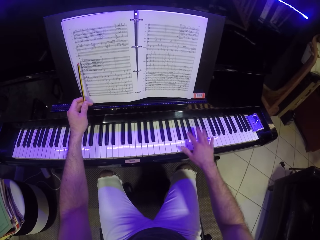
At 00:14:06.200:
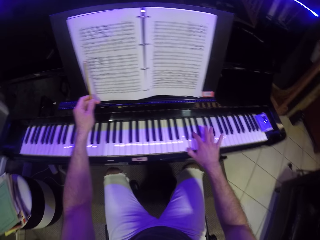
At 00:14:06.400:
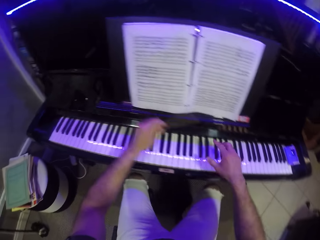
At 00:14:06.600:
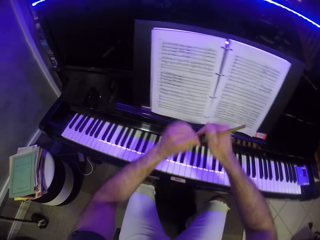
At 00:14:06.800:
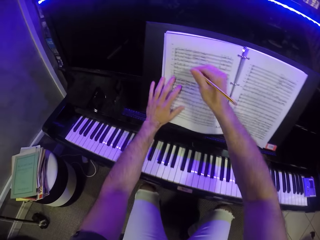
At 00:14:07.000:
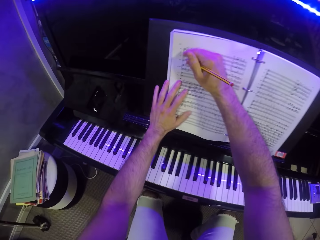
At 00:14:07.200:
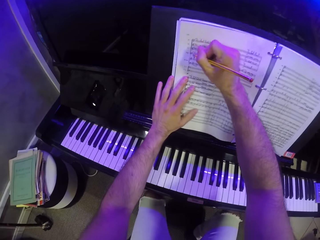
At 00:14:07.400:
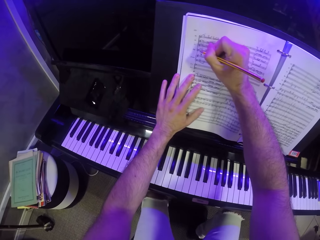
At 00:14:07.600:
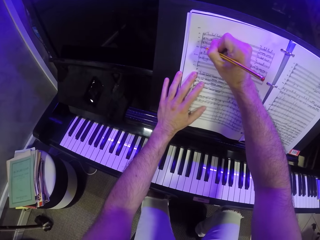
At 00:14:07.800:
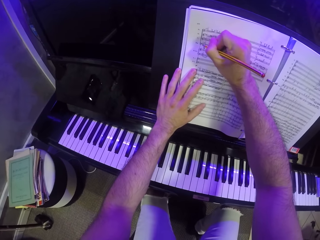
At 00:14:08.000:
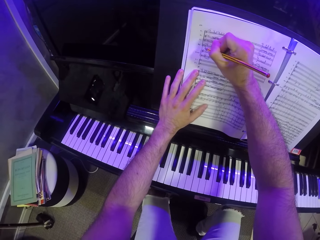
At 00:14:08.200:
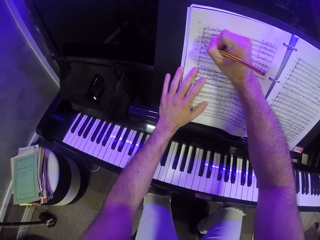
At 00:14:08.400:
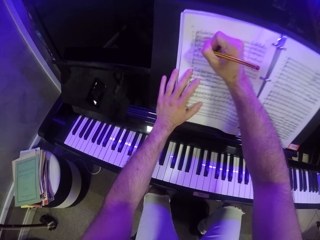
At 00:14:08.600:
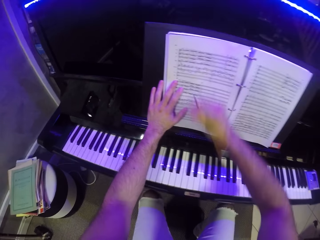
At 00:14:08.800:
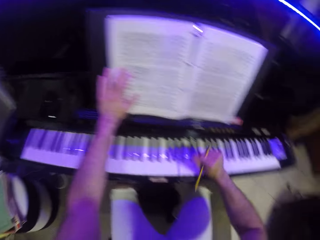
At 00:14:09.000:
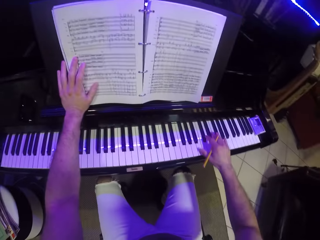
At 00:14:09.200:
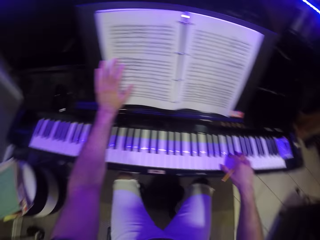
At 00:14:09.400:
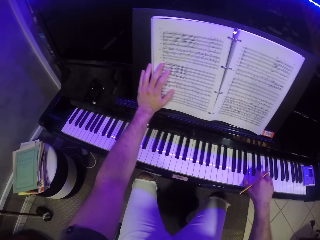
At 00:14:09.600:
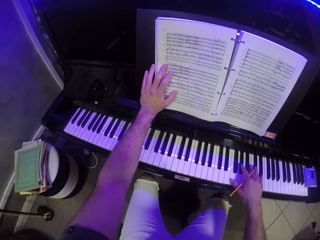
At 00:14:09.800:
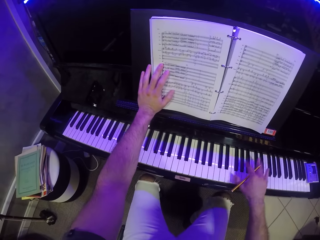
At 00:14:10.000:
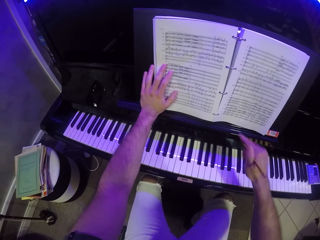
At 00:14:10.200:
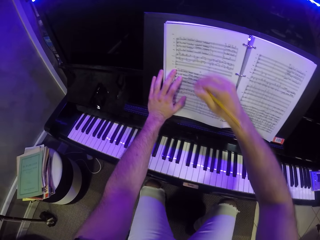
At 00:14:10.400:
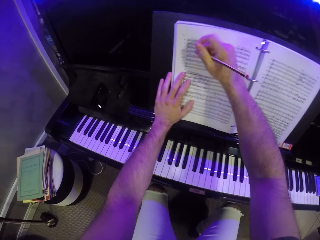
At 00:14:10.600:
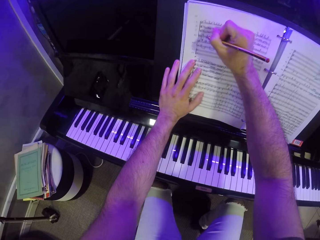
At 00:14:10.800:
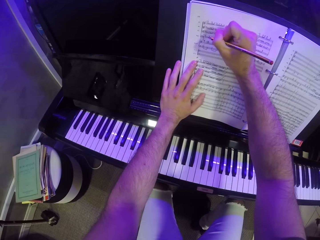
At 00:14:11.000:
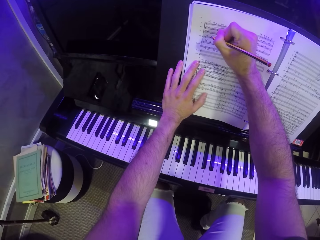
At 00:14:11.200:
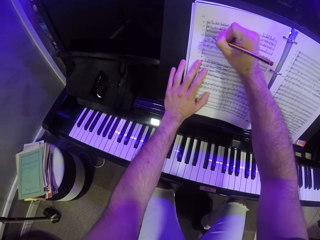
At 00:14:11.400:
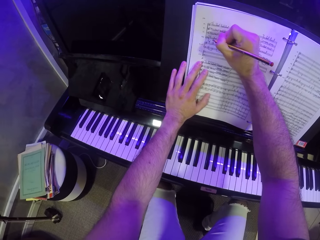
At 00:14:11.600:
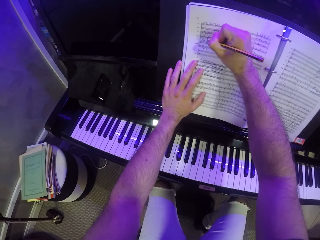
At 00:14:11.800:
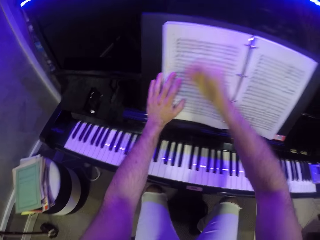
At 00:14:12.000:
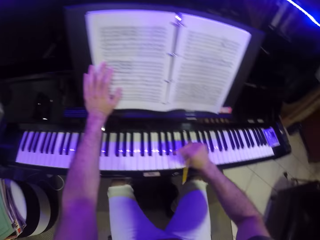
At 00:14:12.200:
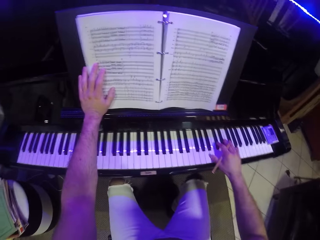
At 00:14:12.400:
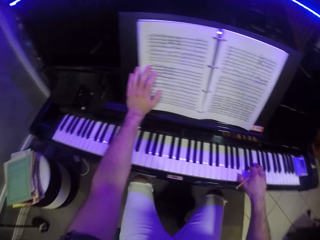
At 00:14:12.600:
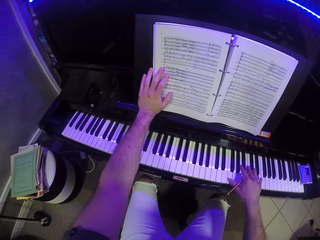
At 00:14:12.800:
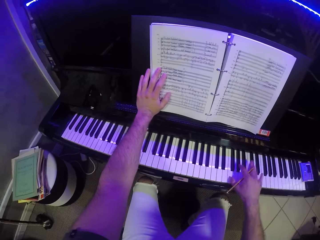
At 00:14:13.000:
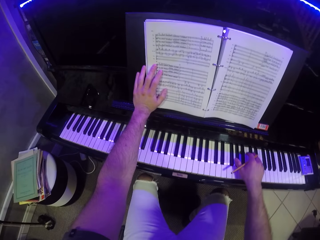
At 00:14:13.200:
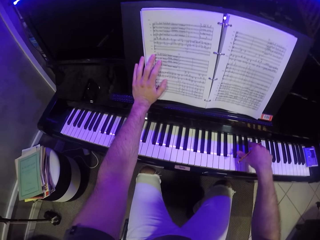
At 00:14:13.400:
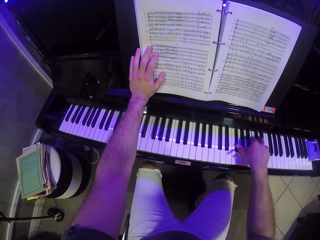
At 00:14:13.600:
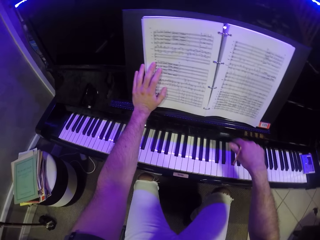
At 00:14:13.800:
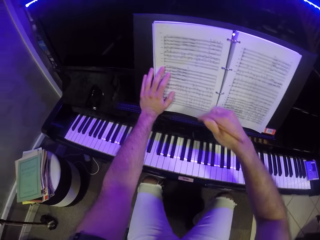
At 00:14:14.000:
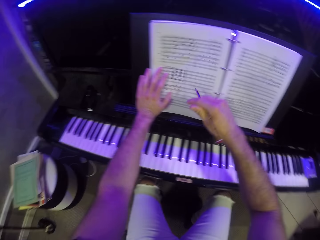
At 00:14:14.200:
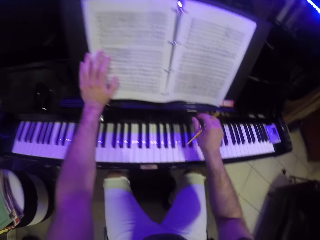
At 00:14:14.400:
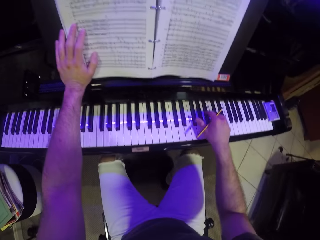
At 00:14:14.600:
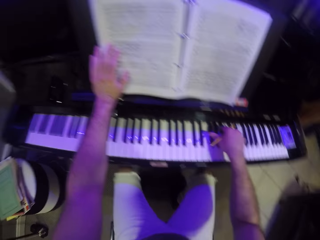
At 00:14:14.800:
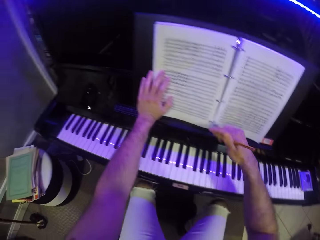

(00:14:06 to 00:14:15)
The camera wearer passes the pencil from his left hand to his right hand. He places his left hand on the music book or music sheet. He holds the music sheet with his left hand. He writes on the music book with the pencil in his right hand. He plays on the piano with his right hand. He writes on the music book with the pencil in his right hand. He plays on the piano with his right hand.

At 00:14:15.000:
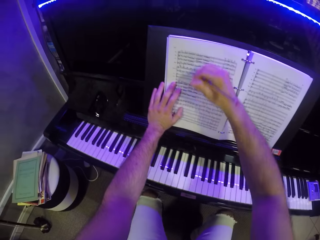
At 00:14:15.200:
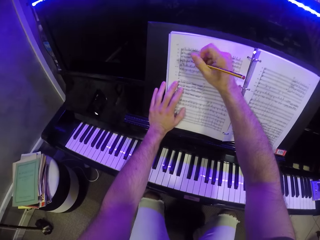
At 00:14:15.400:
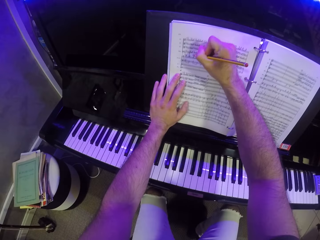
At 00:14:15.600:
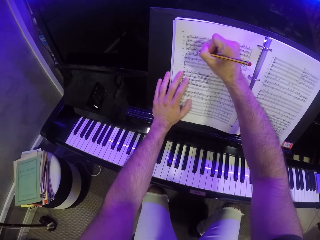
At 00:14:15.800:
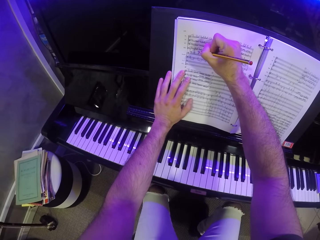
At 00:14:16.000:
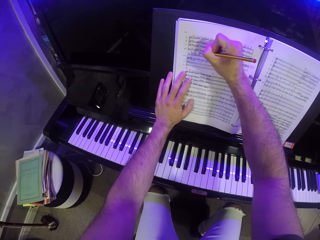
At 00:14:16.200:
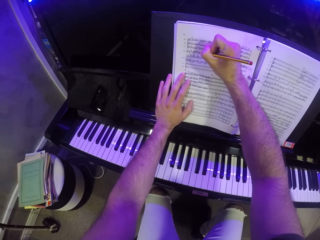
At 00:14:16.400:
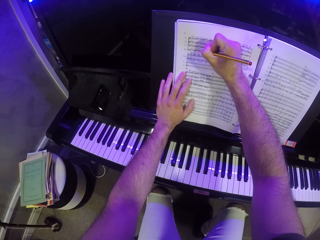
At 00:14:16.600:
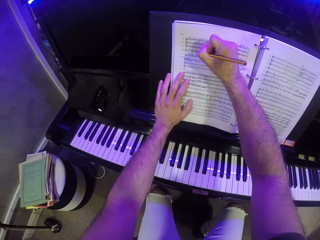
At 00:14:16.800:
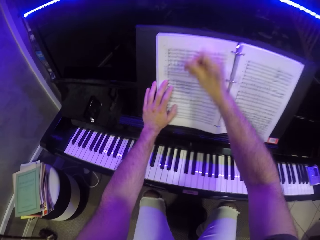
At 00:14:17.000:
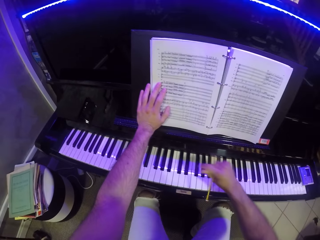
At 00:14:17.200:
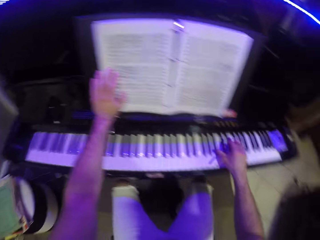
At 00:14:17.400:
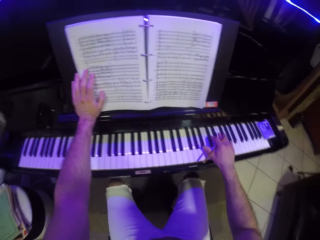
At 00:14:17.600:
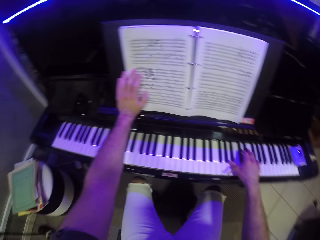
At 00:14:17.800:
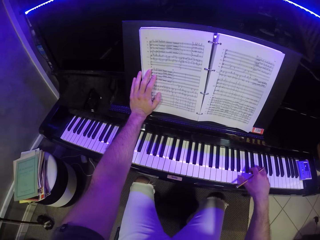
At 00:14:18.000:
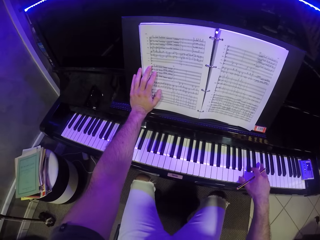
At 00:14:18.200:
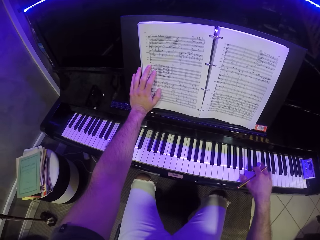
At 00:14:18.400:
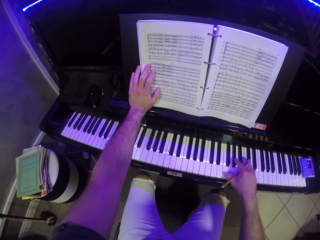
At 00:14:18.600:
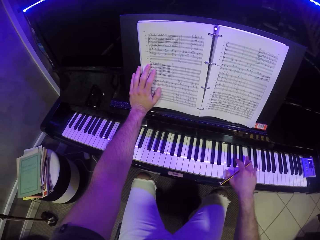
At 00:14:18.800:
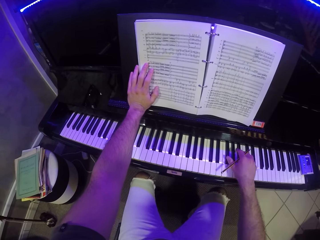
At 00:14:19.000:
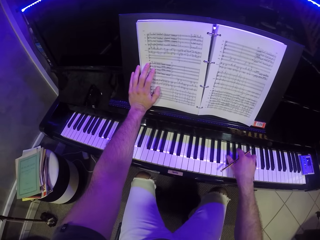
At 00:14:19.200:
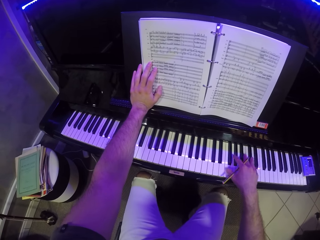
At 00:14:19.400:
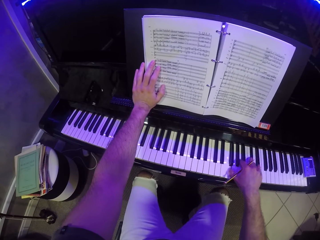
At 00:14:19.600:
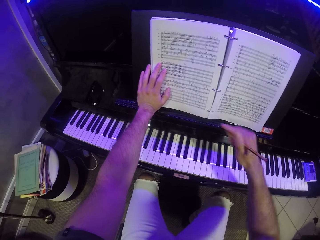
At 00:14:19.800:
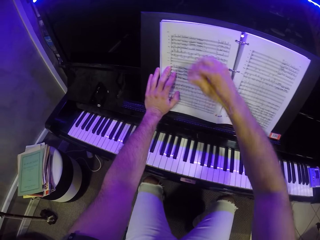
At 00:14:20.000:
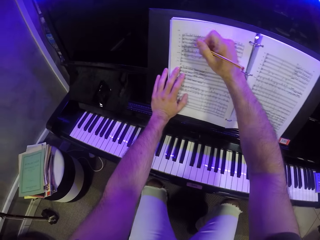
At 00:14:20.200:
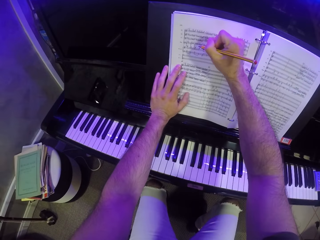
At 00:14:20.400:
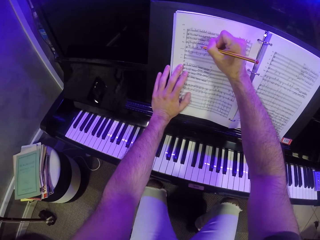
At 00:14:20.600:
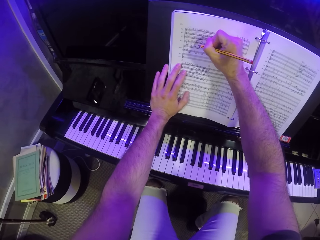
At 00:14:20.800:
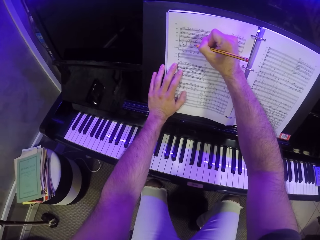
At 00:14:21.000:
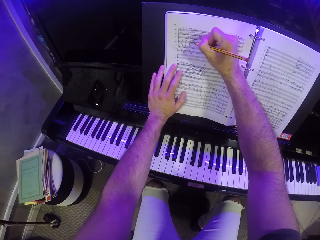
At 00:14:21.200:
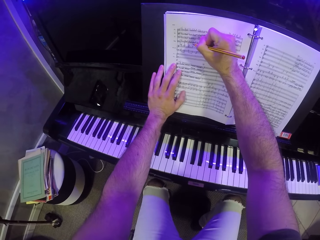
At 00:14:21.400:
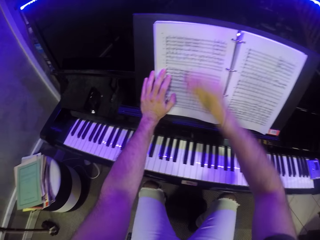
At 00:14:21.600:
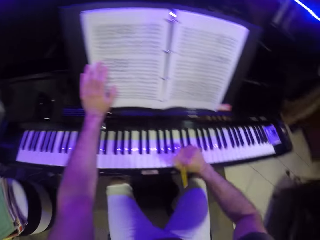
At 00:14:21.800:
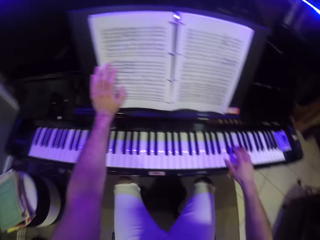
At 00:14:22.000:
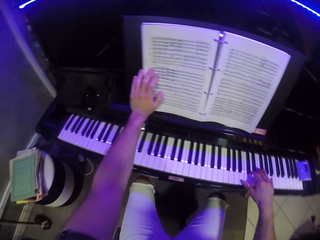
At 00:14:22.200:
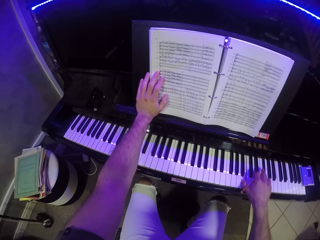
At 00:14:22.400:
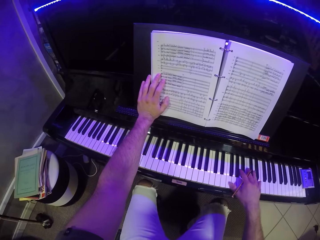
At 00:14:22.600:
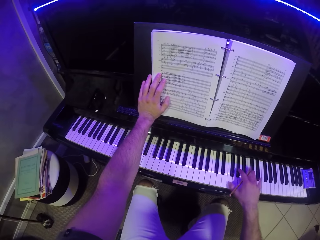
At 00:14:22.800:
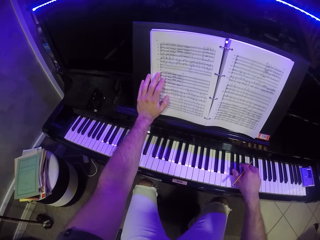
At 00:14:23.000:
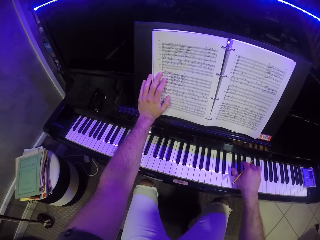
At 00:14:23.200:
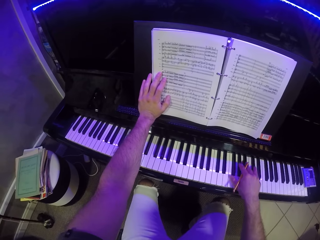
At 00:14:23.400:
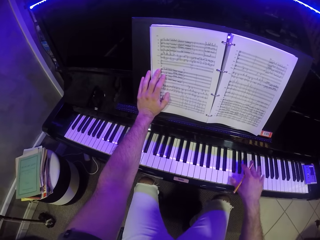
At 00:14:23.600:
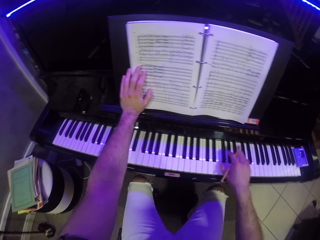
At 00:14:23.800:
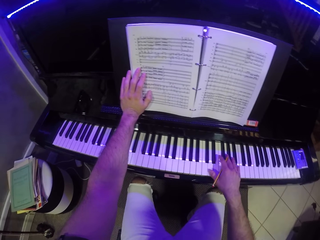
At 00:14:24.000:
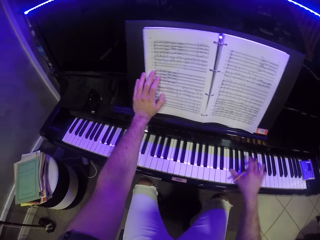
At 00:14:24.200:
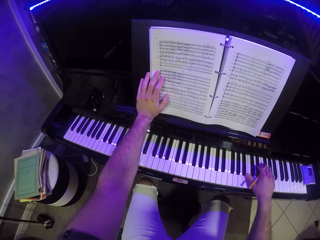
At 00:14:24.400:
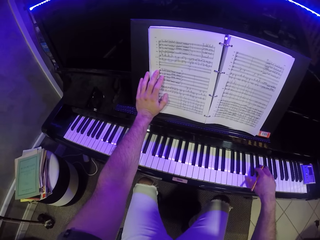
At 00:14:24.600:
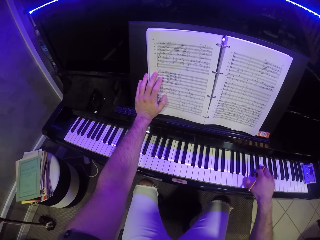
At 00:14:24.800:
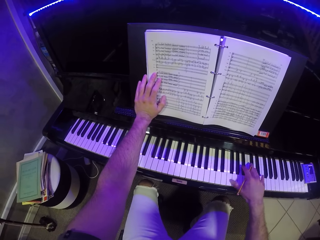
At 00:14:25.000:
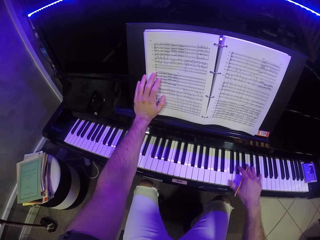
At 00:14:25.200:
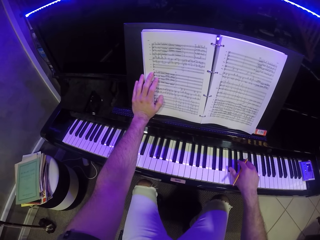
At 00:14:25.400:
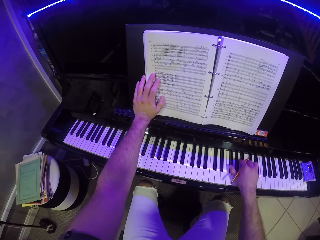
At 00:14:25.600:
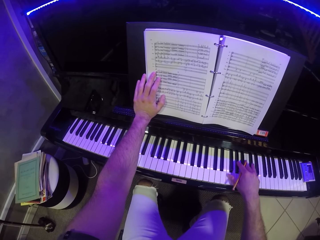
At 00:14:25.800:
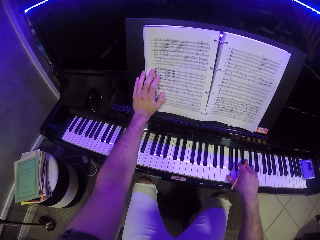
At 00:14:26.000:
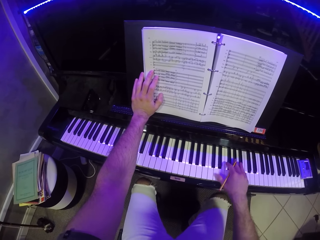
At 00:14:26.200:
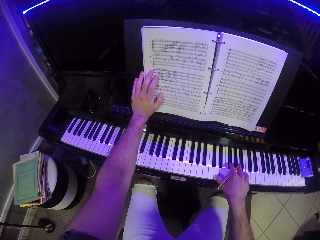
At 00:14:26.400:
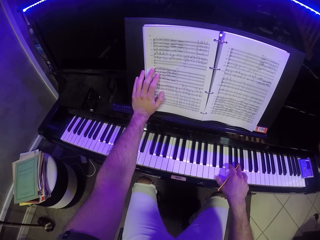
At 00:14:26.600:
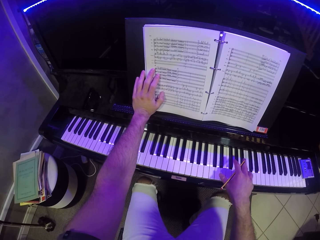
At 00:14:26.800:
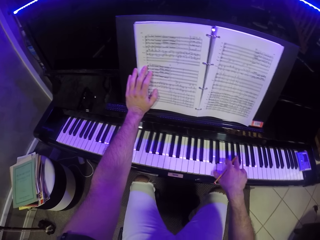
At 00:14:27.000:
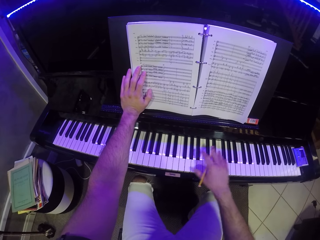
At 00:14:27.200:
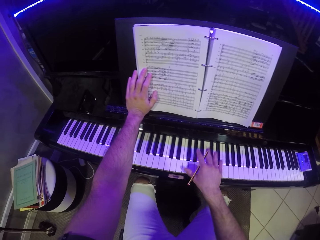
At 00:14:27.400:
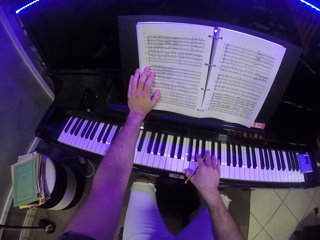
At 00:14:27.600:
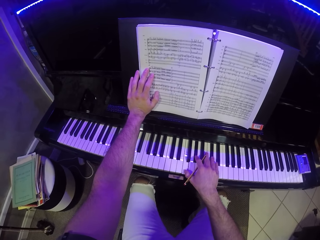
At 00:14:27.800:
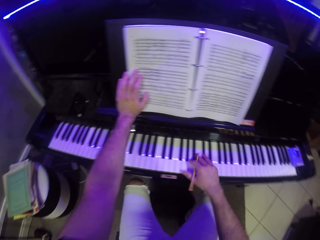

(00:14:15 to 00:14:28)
The camera wearer writes on the music book with the pencil in his right hand. He plays on the piano with his right hand. He writes on the music book with the pencil in his right hand. He plays on the piano with his right hand.
